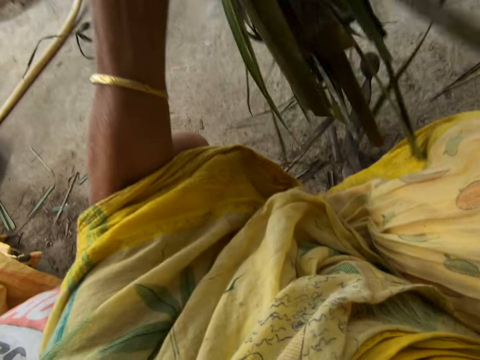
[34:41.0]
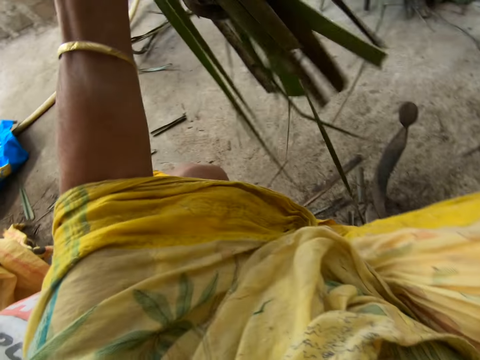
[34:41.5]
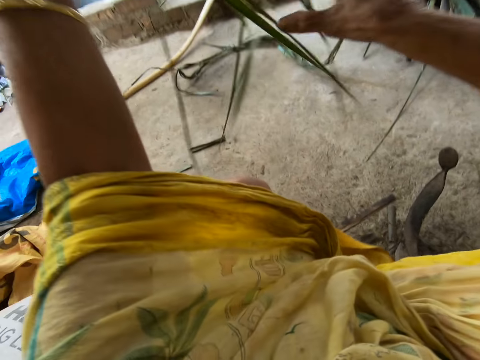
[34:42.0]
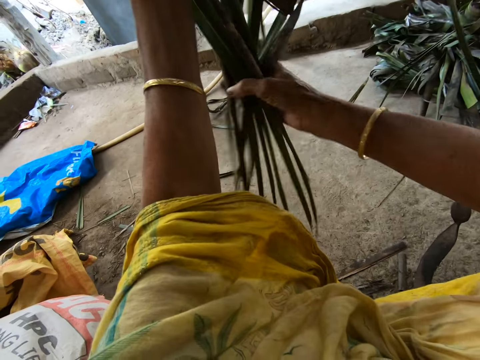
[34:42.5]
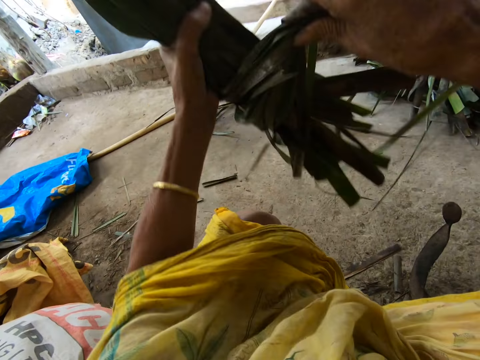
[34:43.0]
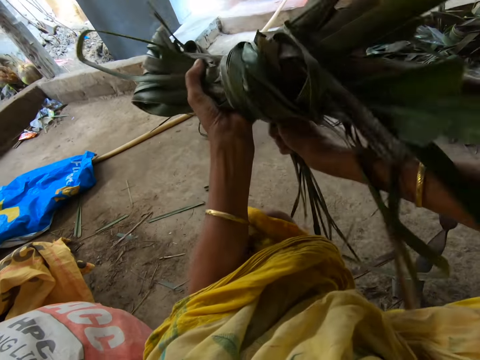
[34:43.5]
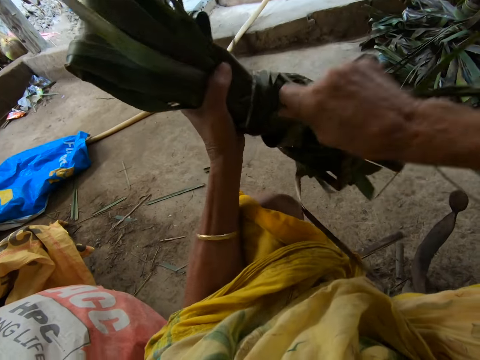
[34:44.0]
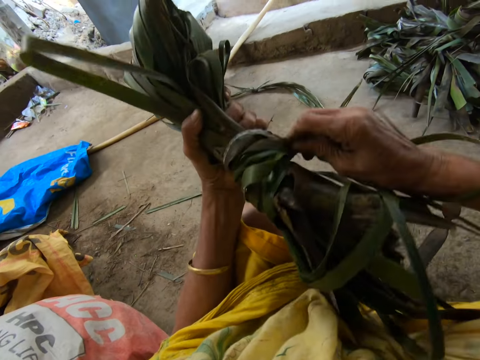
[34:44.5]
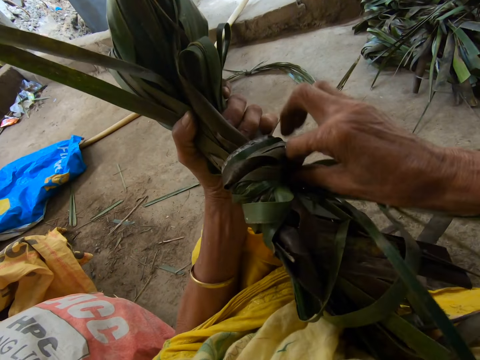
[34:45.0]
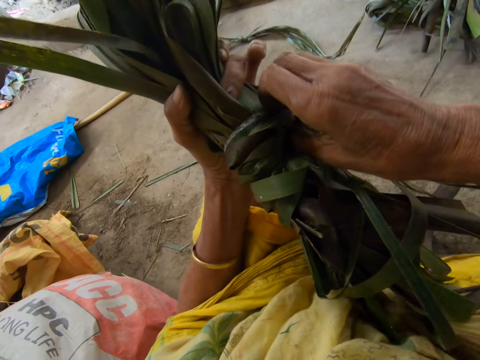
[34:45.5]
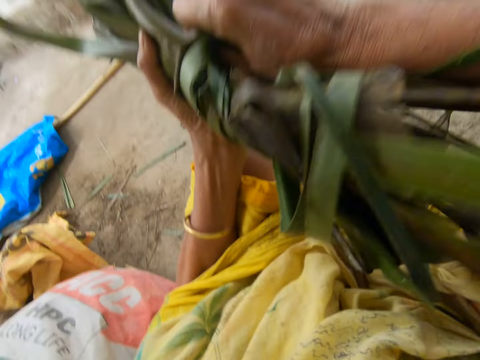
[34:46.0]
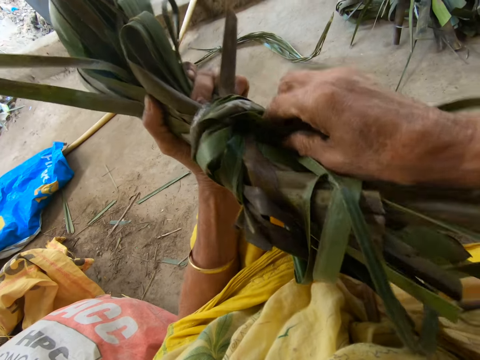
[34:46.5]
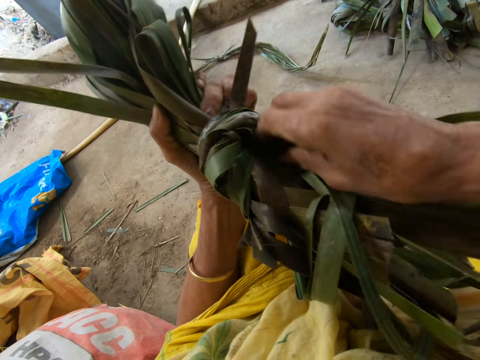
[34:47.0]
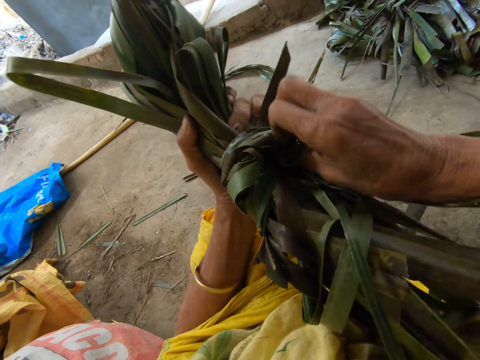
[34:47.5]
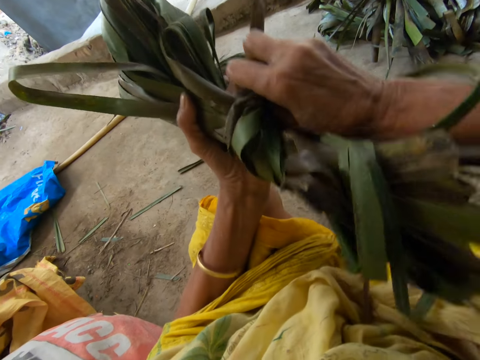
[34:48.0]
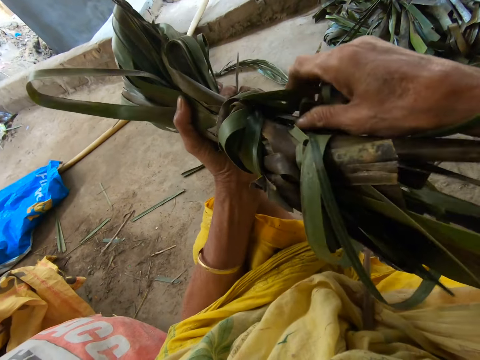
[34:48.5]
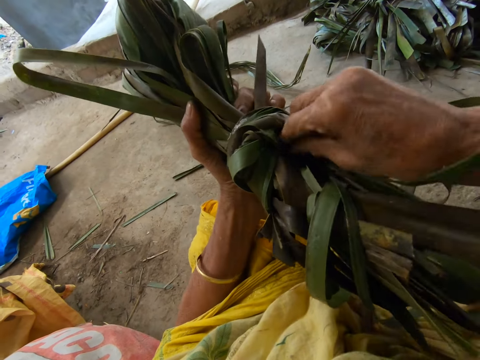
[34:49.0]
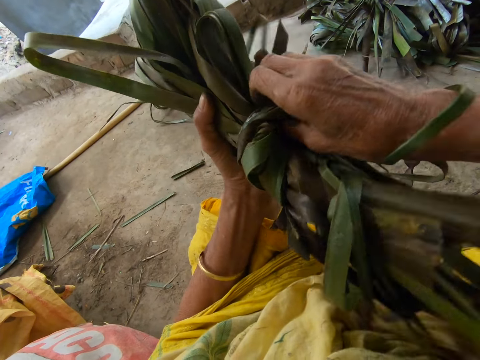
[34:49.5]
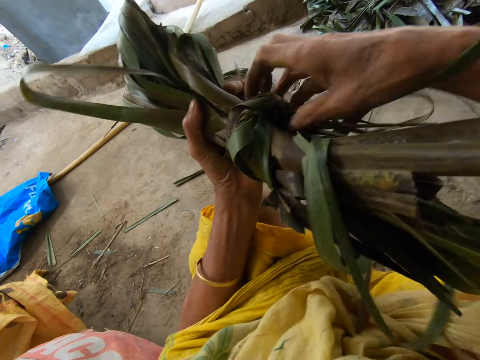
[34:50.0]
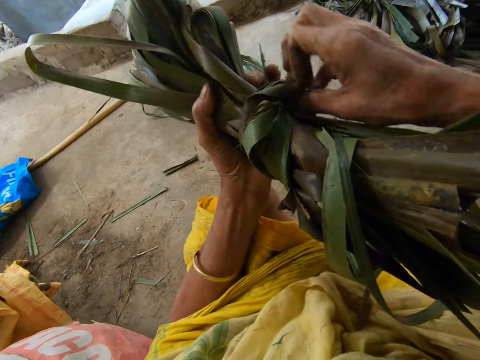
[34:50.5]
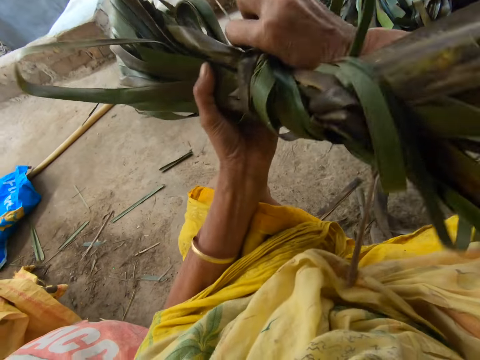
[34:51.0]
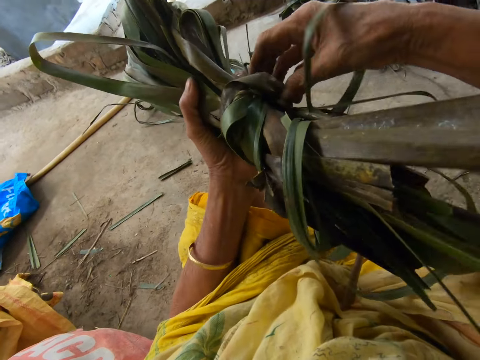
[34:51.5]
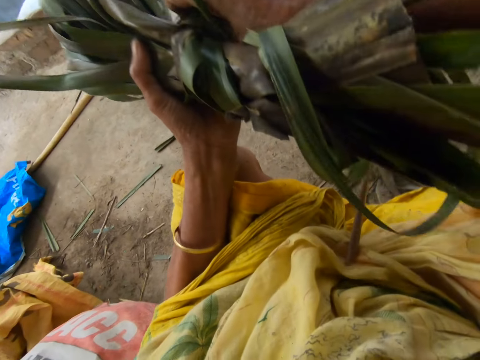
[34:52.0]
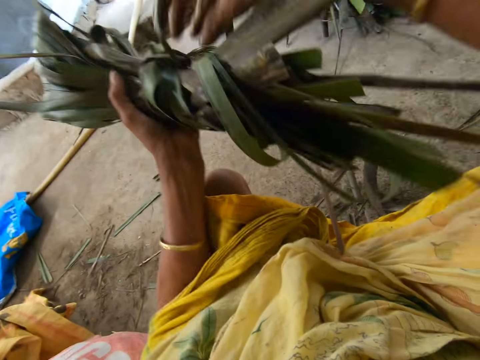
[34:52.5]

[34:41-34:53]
The camera wearer ties the leaflets together with both hands.

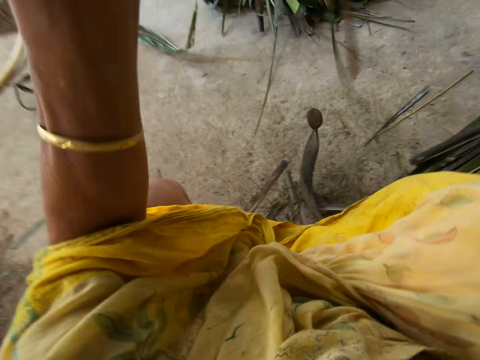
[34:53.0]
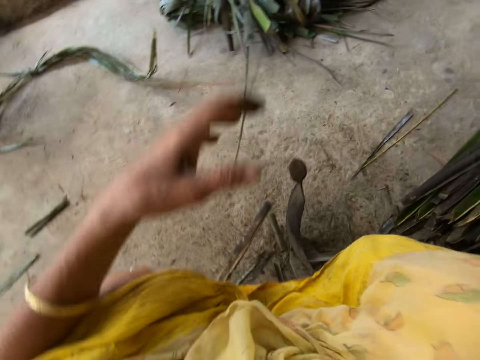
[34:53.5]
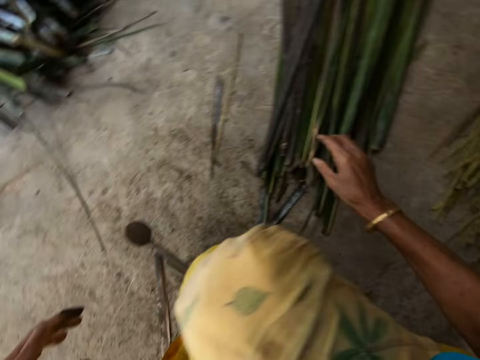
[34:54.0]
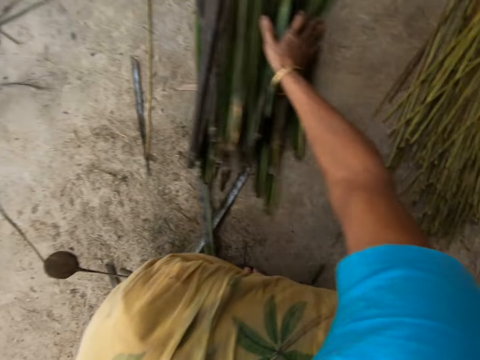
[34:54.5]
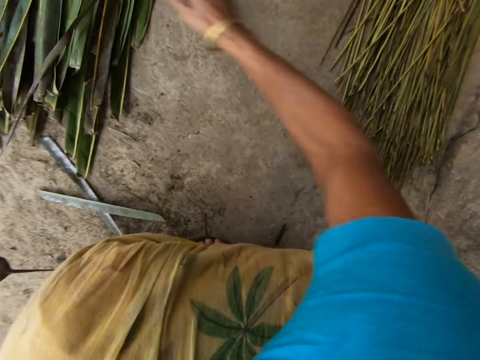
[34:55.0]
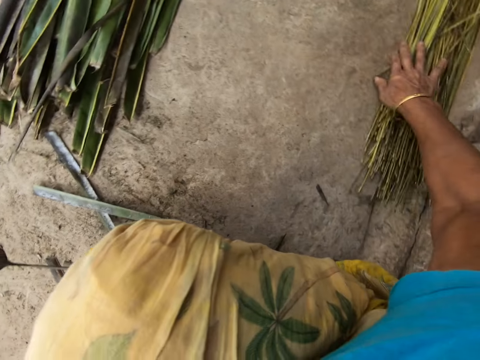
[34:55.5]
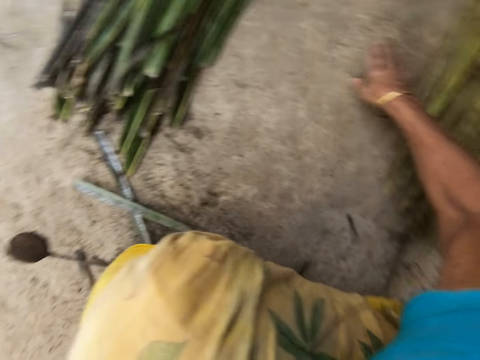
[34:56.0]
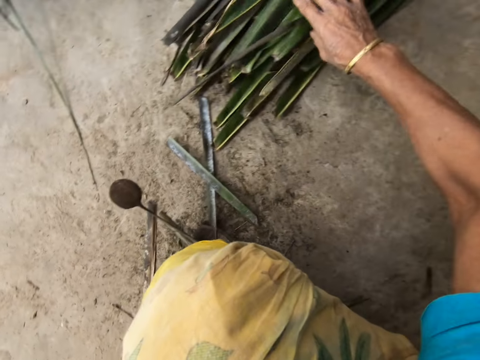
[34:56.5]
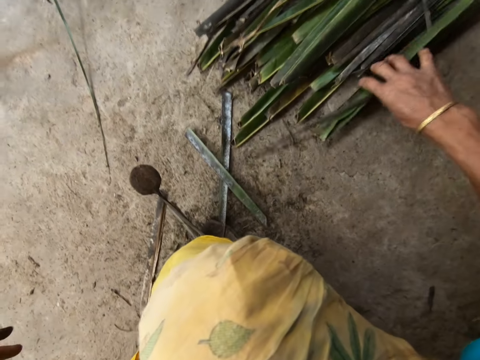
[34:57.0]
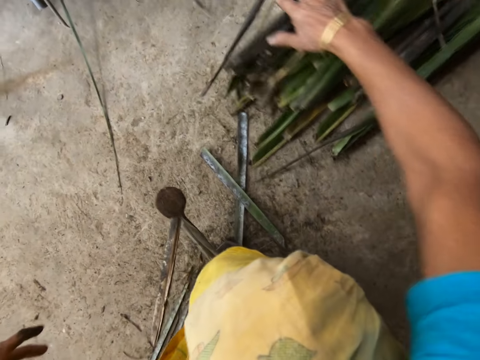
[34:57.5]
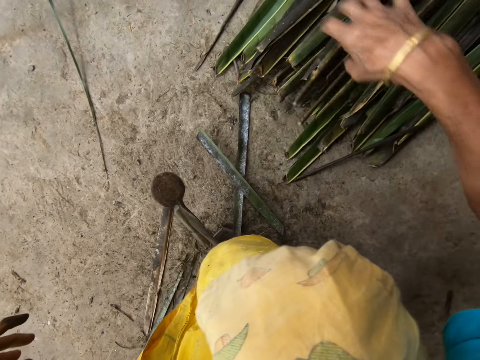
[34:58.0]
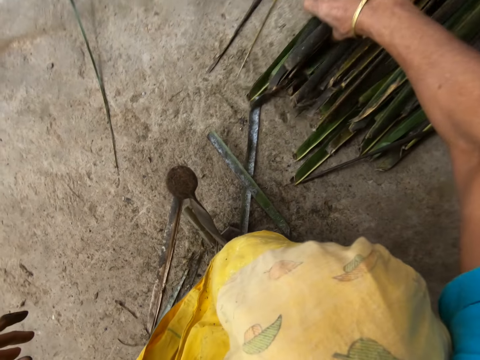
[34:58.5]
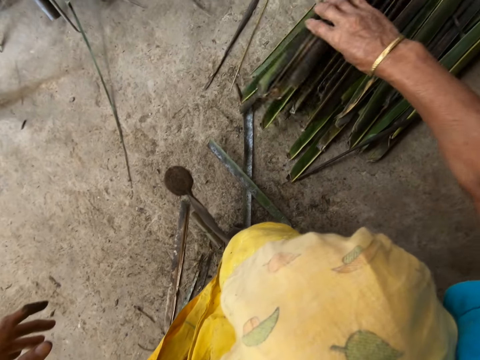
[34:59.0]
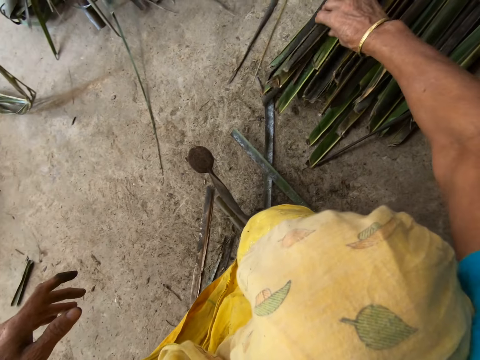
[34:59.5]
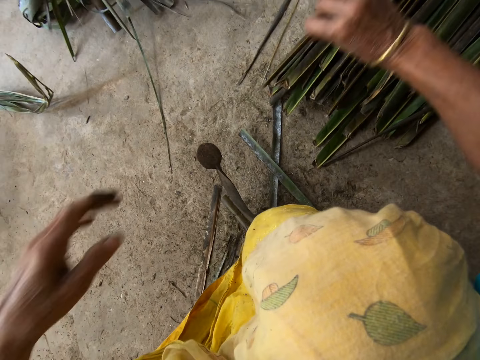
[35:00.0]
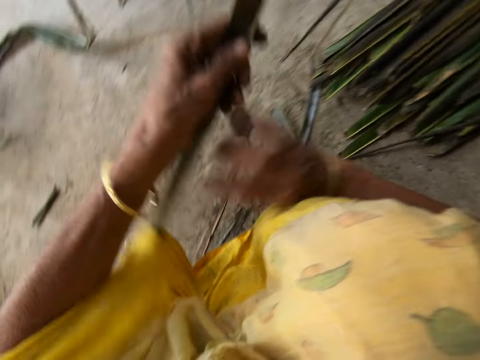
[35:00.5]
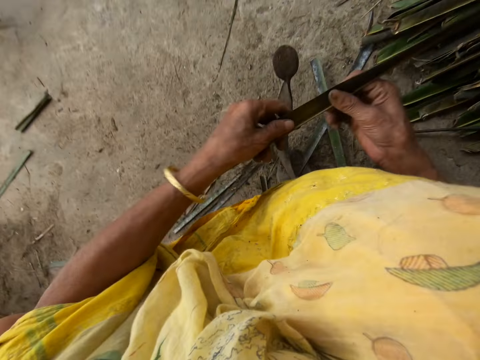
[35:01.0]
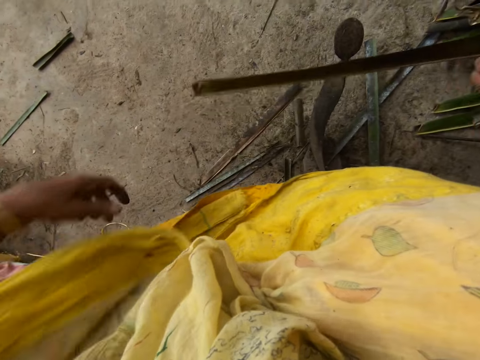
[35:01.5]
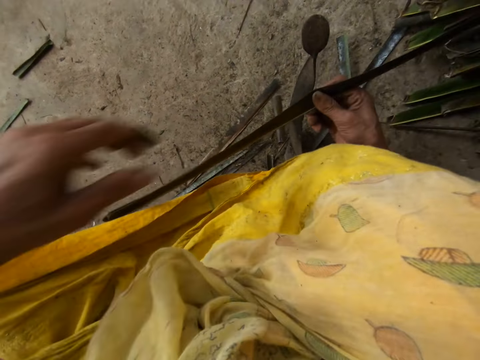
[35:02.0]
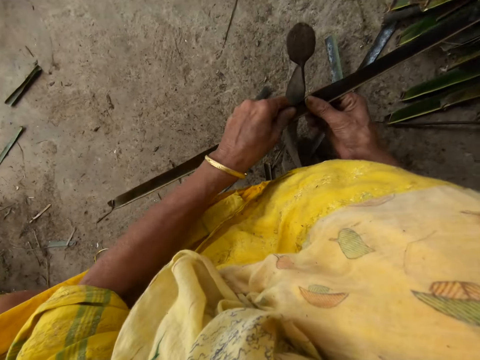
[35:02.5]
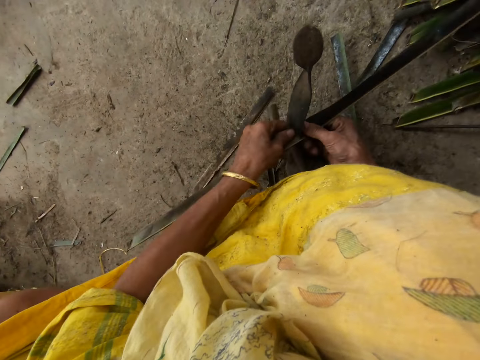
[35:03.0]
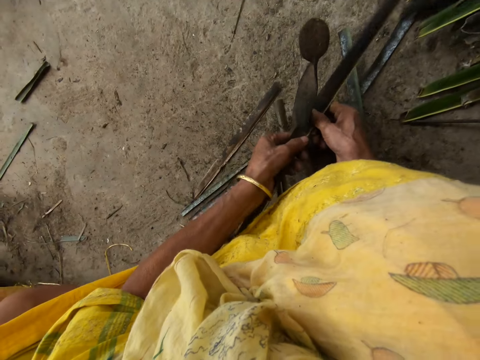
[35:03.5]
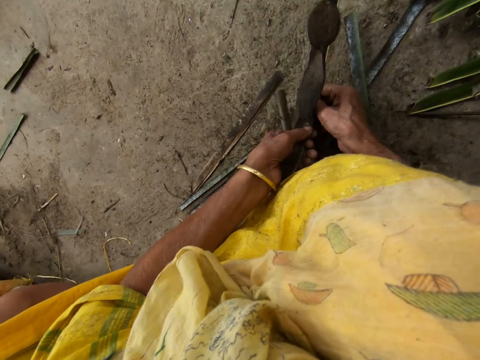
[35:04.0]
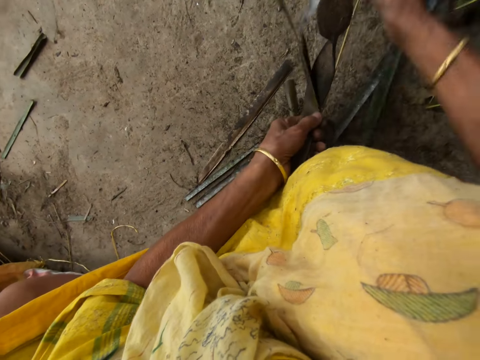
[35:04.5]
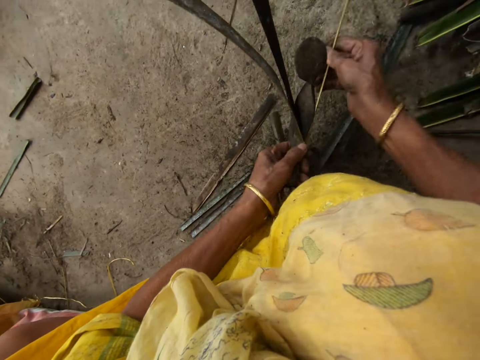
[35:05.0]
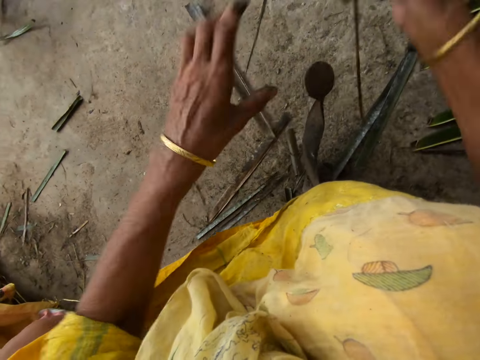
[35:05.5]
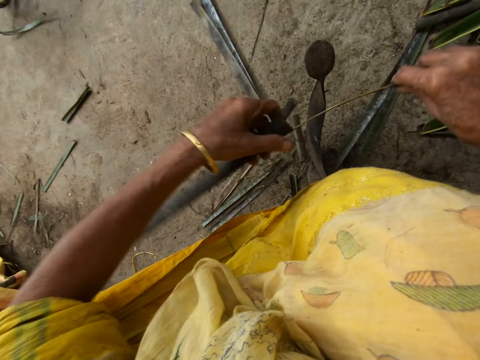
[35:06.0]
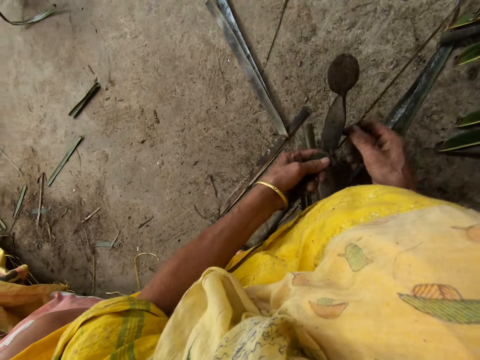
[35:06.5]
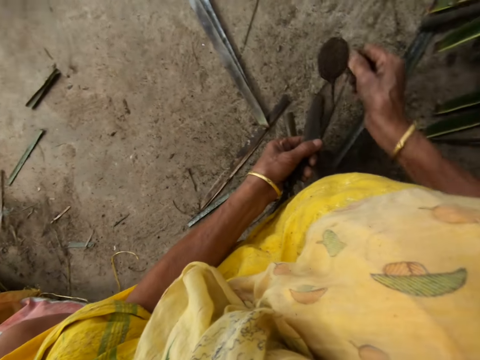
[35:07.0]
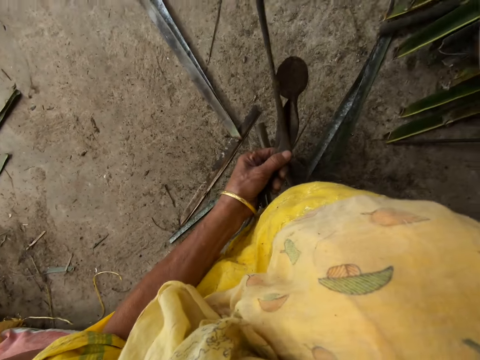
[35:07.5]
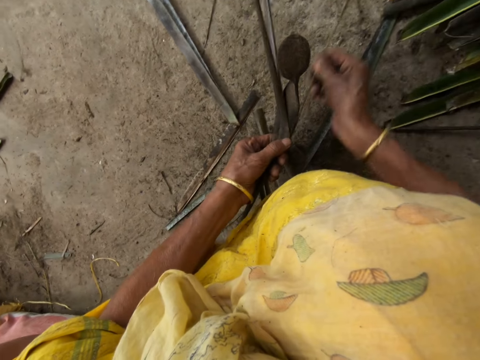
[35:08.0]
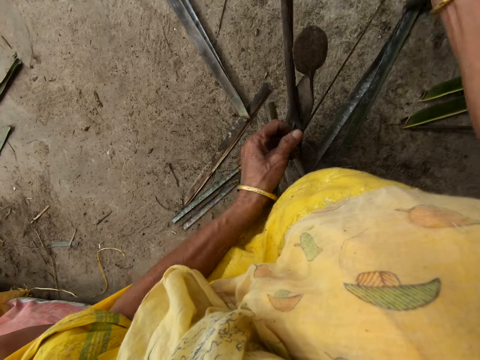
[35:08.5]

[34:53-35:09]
The camera wearer throws the leaflets or sisal on the floor with her right hand. She pushes the sisal bunch and touches small sisal pieces. She picks up a leaflet from the floor with her right hand. She searches in the sisal bunch. She takes sisal. She trims the leaflet from a stick with the sharp edge iron rod on the floor. She pierces the sisal.
